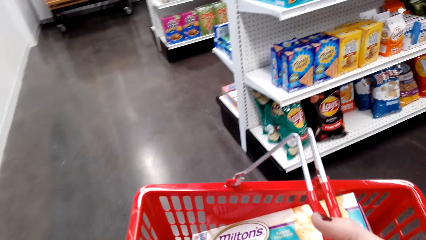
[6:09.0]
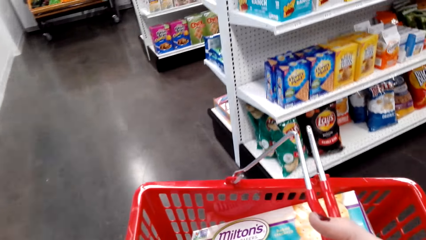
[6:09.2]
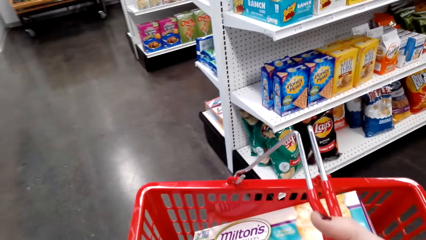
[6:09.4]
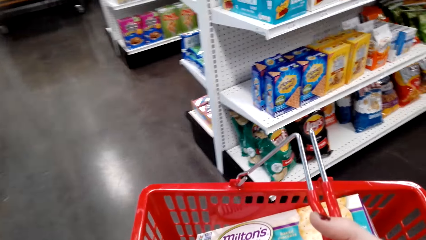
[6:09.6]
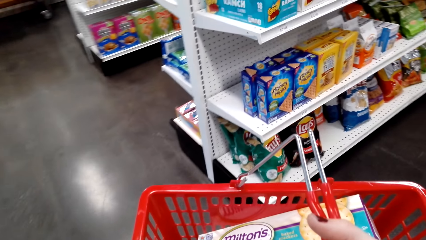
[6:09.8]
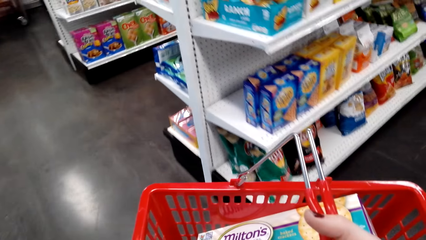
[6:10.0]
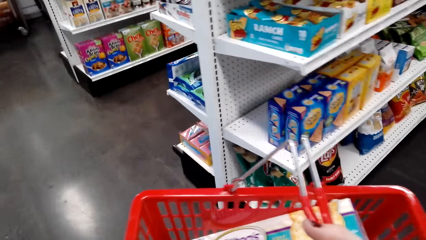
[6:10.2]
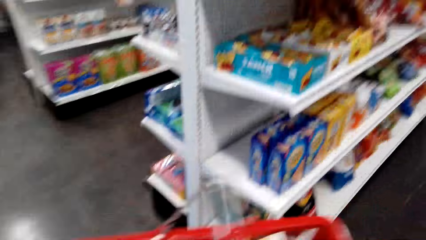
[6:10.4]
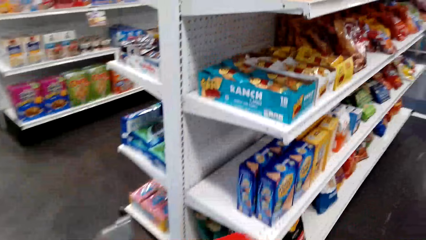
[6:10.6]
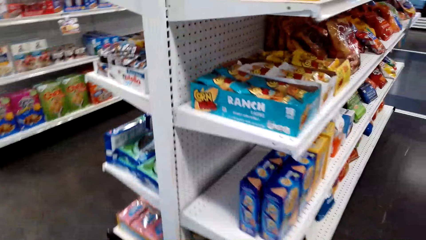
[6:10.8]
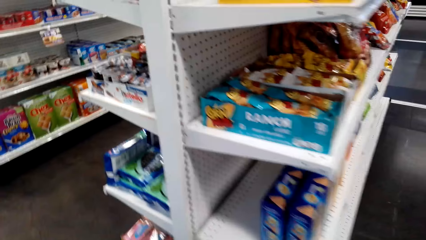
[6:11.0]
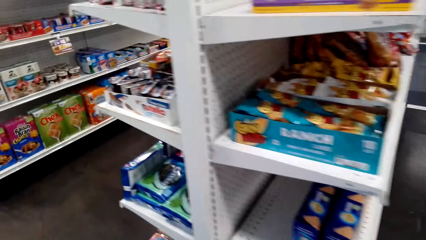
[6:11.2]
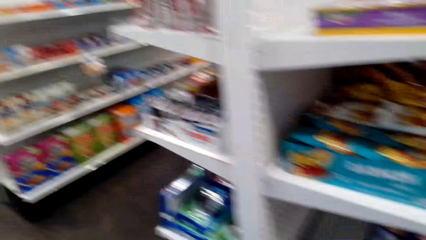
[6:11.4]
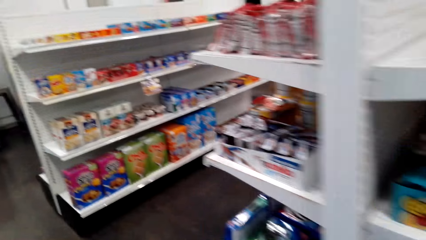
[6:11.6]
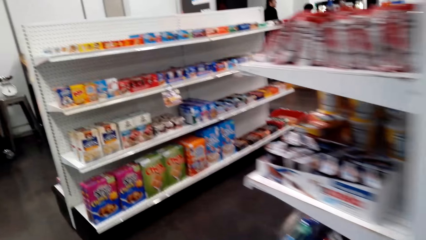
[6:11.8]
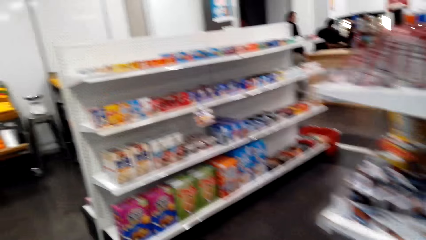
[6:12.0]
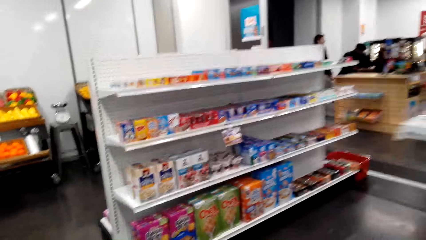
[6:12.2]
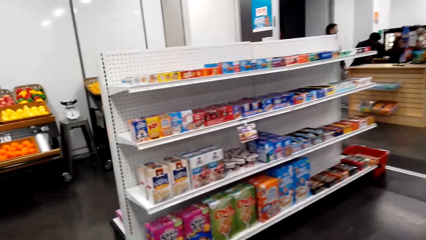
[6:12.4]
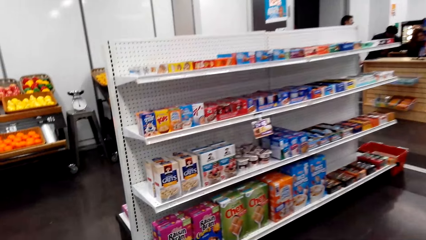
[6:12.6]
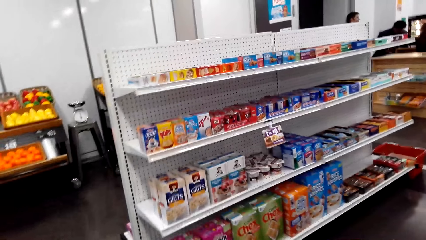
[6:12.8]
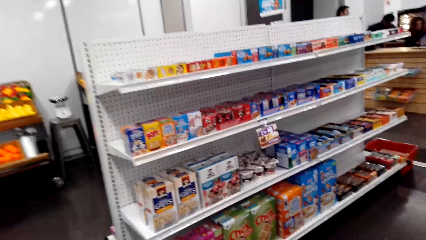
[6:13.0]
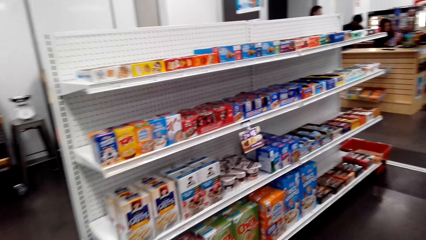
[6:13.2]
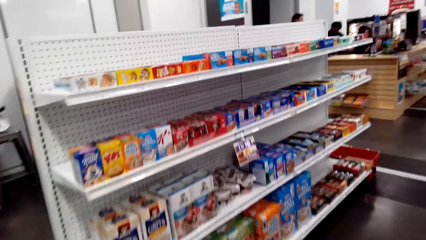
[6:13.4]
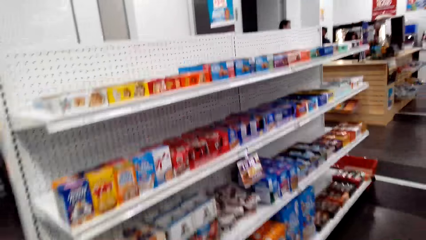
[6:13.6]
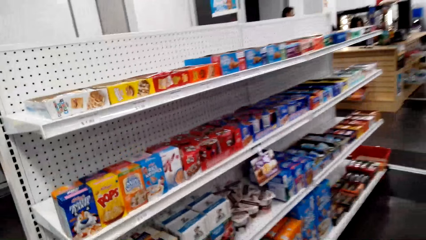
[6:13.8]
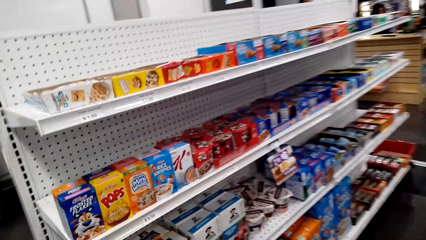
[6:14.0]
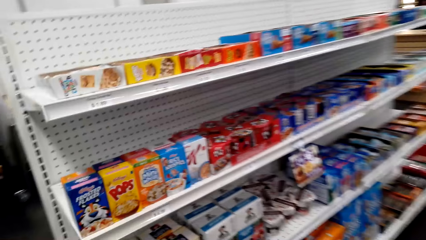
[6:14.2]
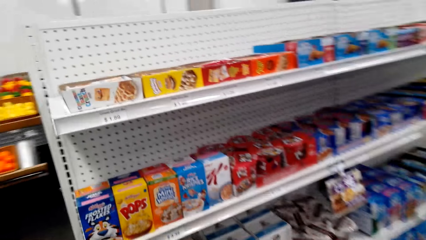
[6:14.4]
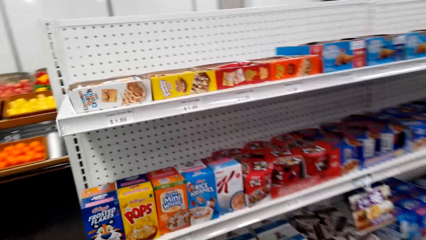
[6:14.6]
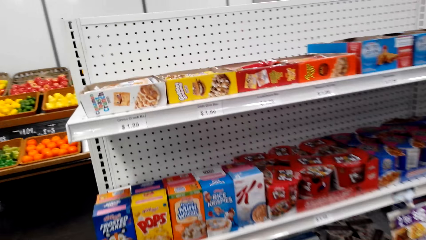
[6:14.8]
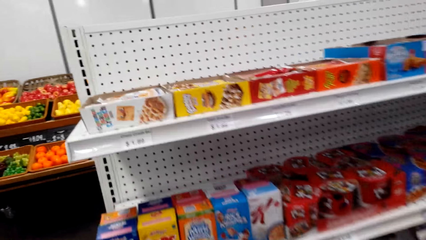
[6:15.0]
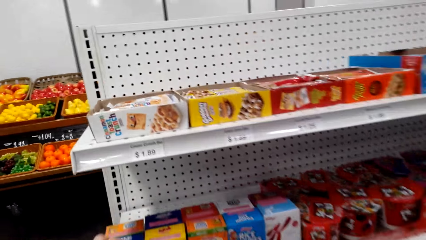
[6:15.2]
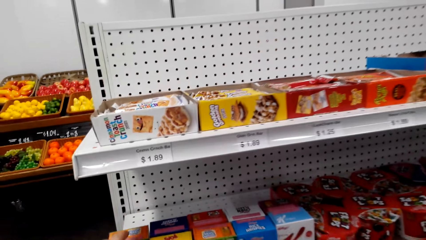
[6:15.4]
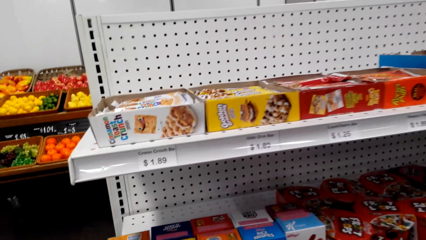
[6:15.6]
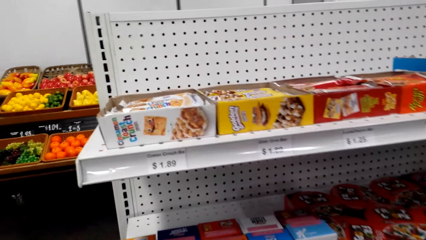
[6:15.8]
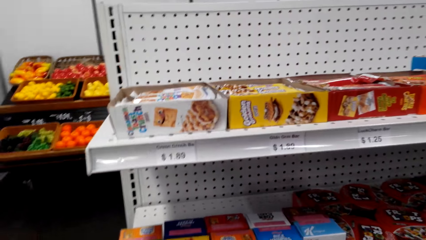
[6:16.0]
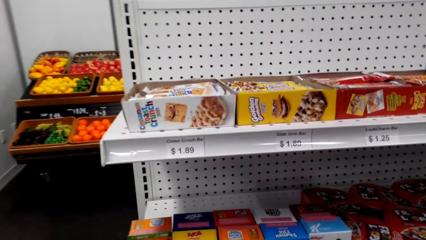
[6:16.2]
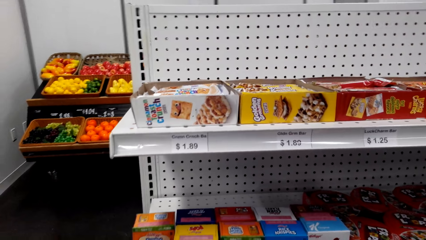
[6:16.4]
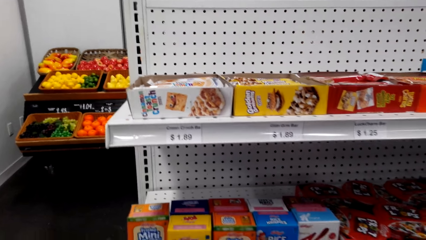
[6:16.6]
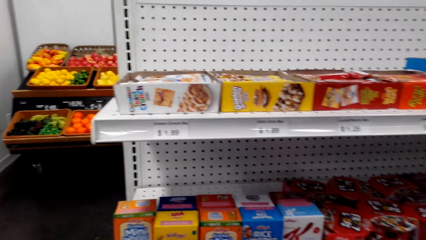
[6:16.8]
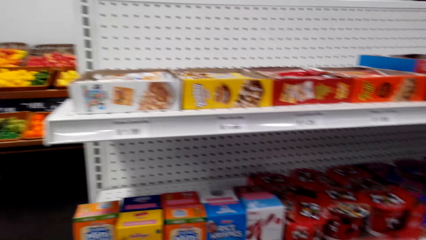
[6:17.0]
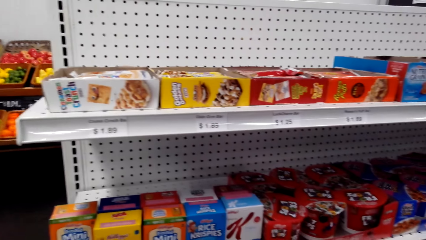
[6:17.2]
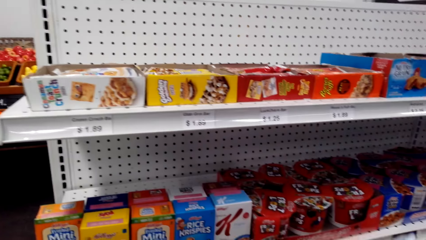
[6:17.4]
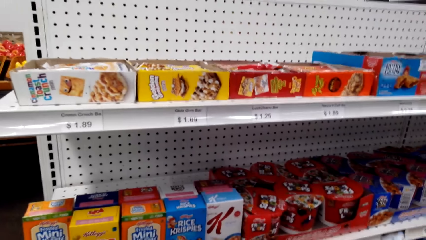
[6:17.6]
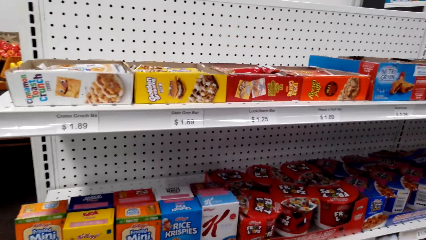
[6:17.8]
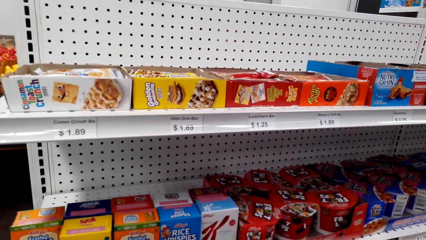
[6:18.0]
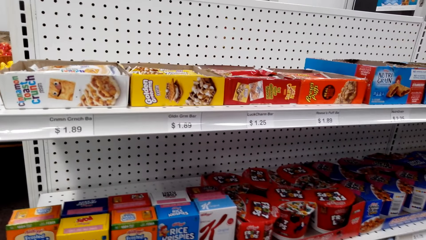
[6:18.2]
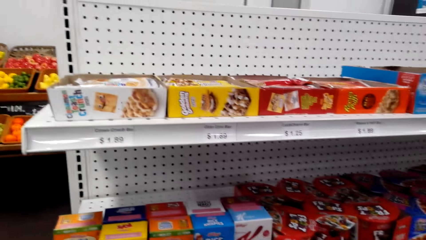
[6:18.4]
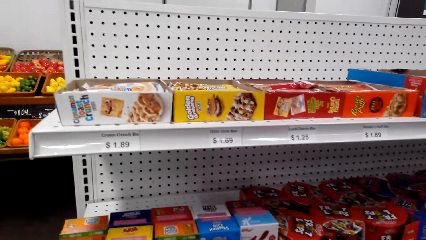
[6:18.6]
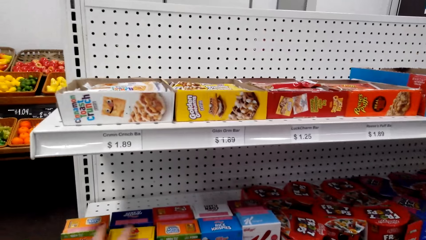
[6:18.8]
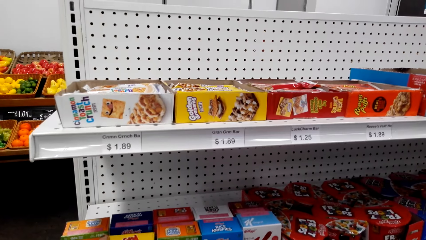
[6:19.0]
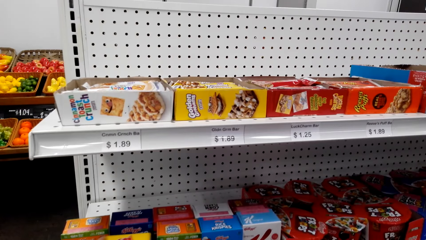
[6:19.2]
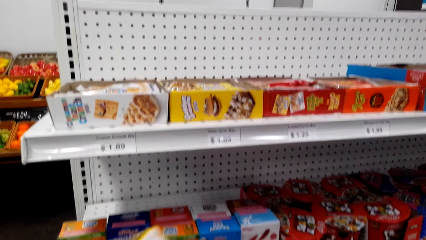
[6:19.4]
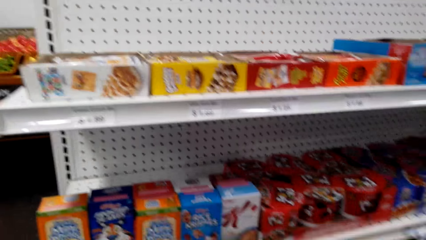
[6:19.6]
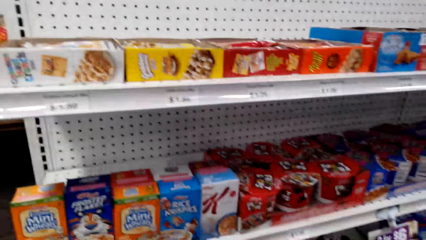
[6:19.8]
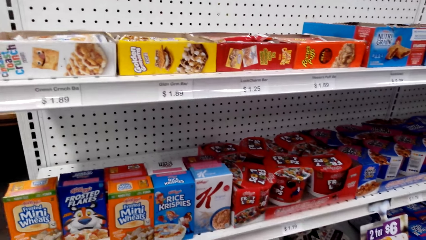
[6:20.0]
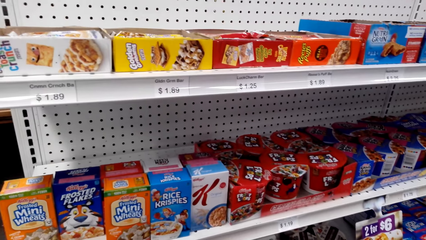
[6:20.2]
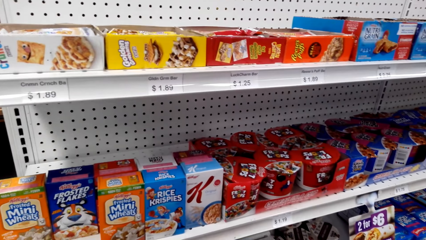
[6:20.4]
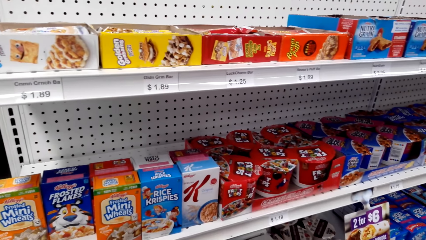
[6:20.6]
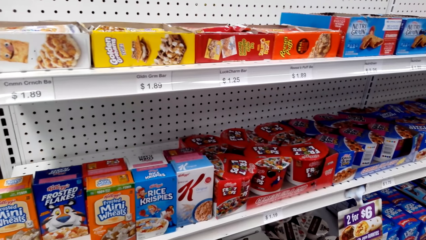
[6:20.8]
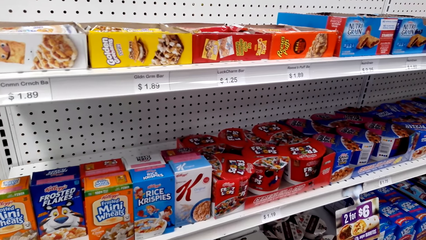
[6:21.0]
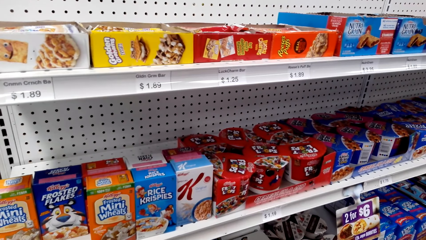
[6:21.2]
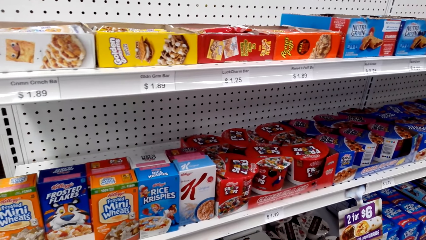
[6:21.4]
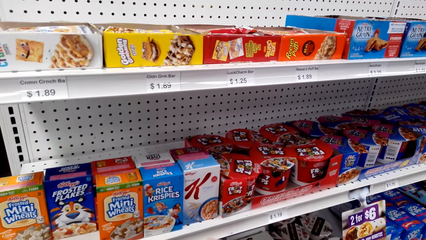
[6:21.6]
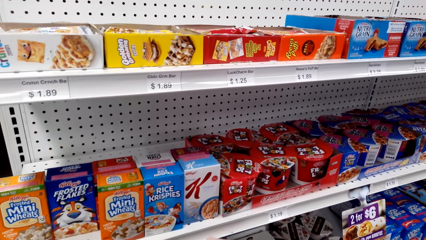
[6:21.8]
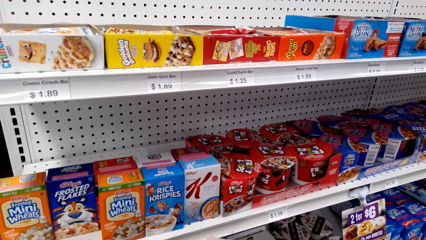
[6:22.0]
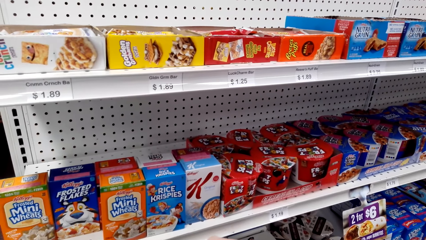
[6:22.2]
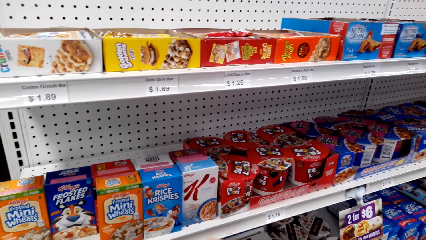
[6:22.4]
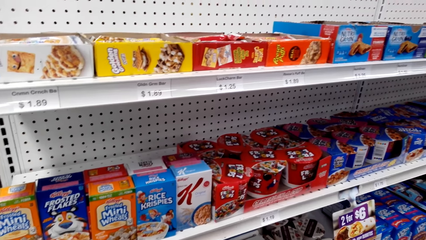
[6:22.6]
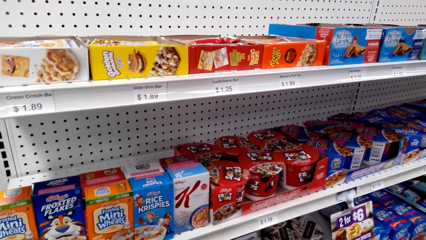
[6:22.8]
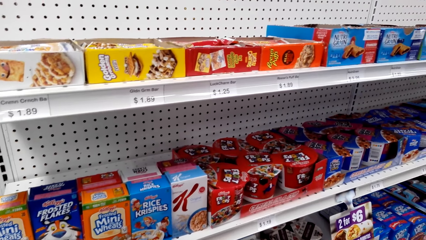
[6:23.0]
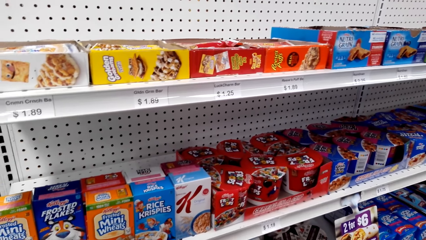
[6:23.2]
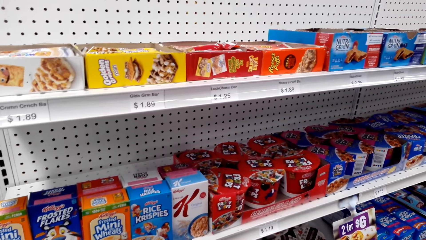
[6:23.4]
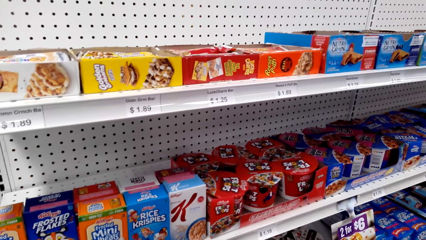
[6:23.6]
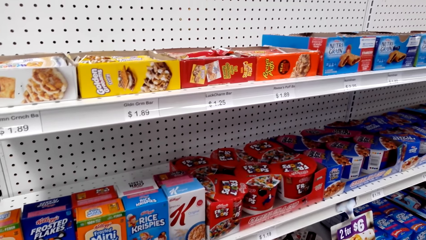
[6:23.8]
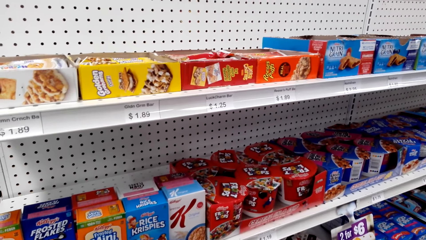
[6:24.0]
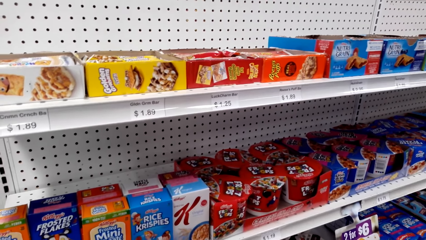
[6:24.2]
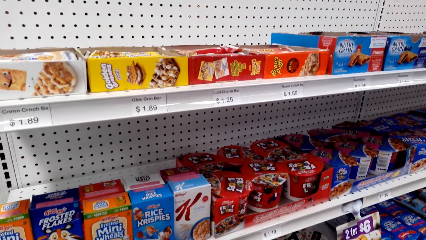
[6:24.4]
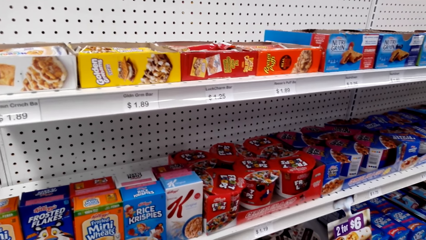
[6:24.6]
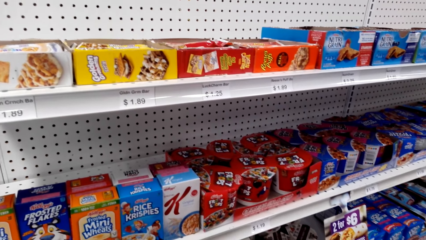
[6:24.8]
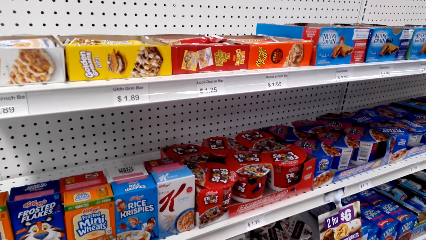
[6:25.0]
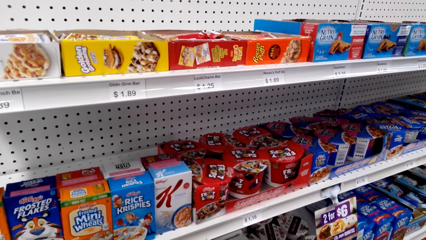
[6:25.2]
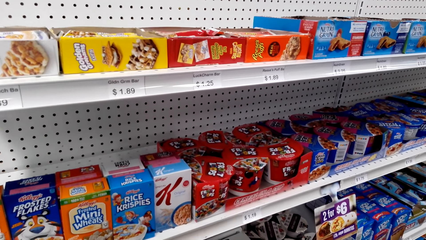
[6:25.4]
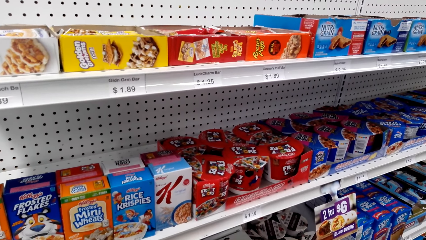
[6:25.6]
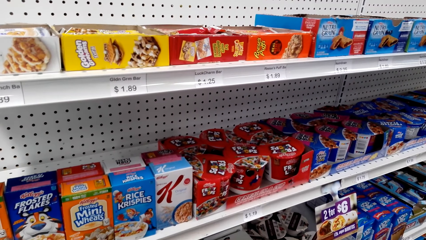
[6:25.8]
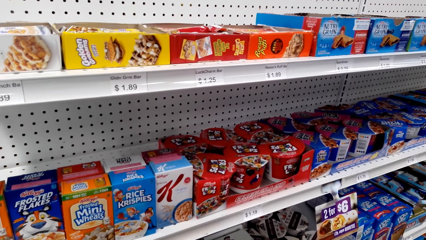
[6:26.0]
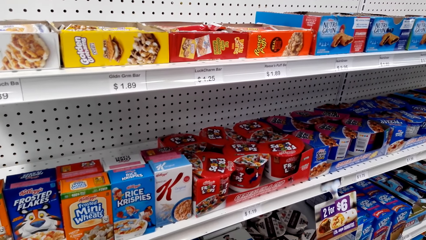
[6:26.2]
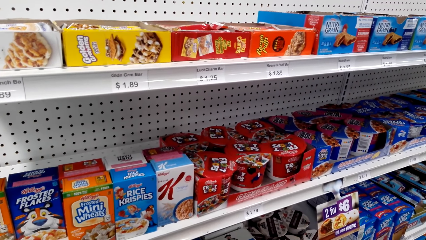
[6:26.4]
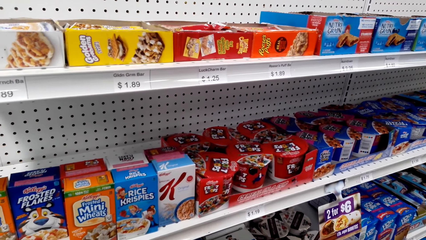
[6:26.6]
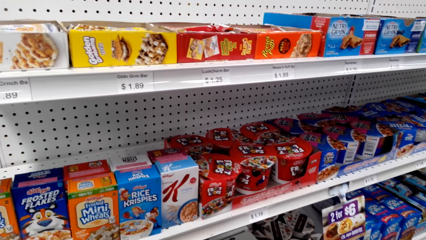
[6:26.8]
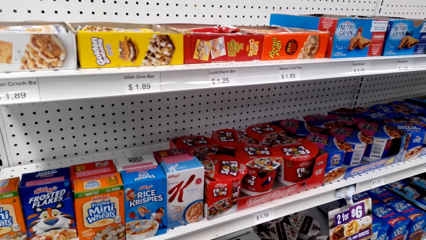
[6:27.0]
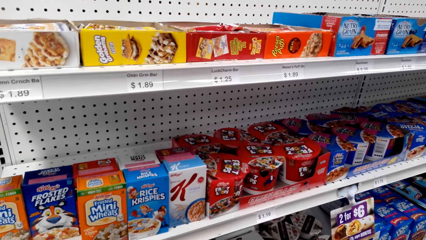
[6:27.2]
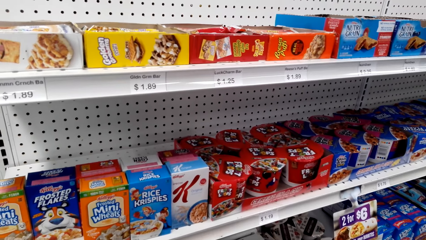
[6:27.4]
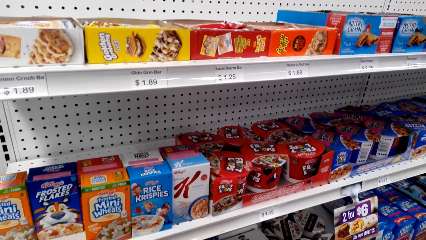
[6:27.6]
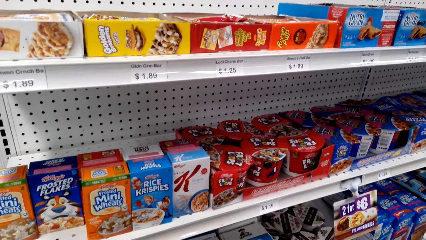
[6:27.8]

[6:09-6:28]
A man looks around. The camera wearer looks around. They pick a pack of flakes on the shelf. They look around.
